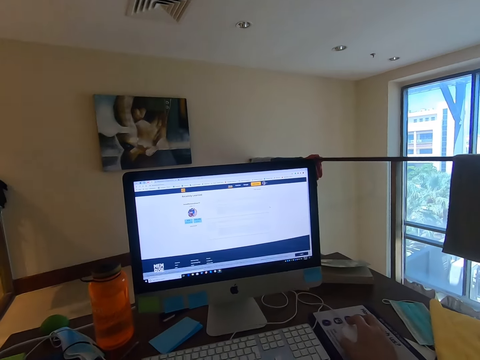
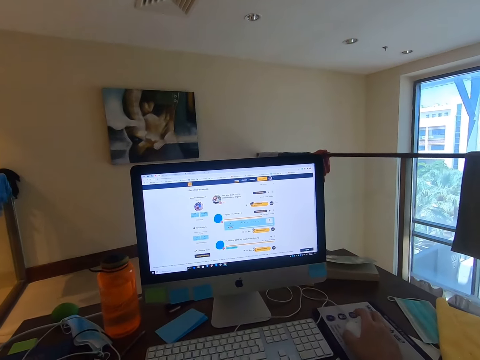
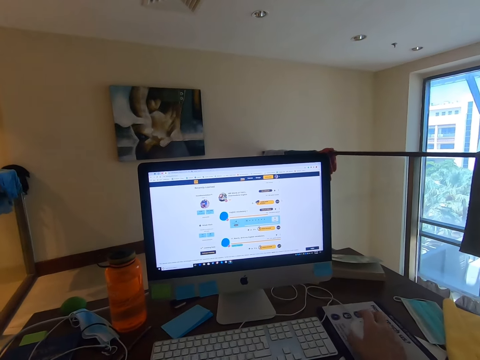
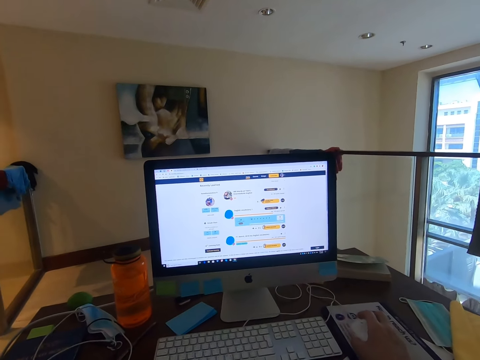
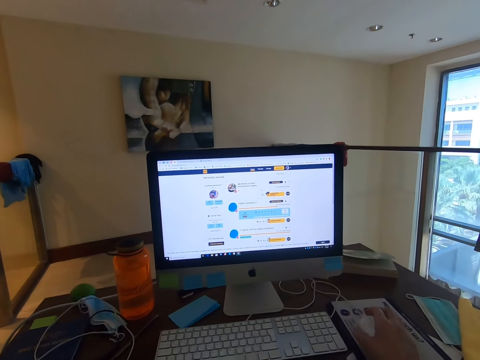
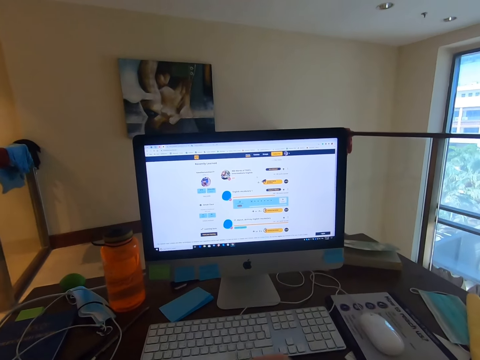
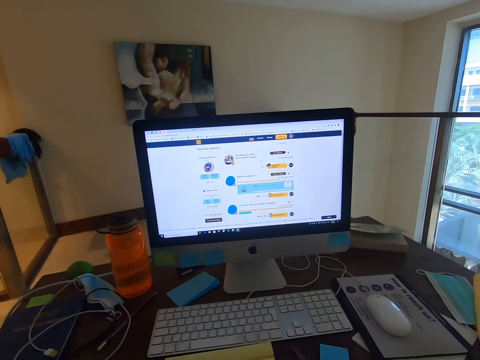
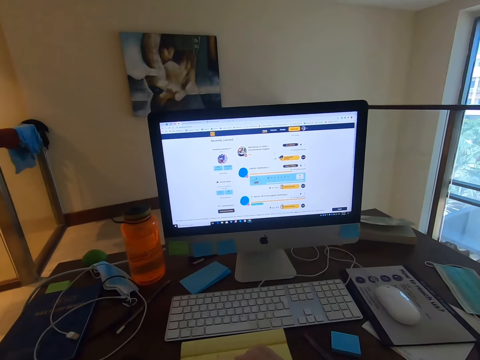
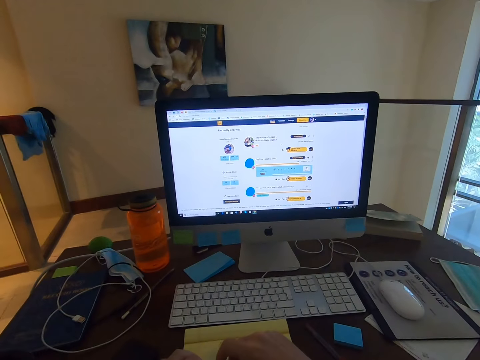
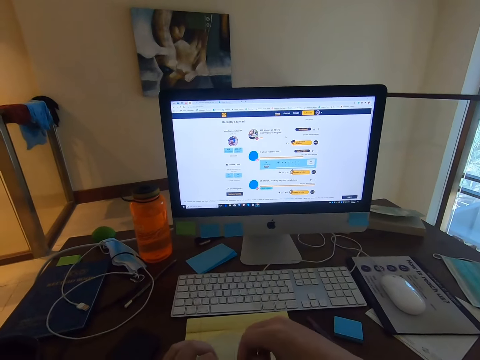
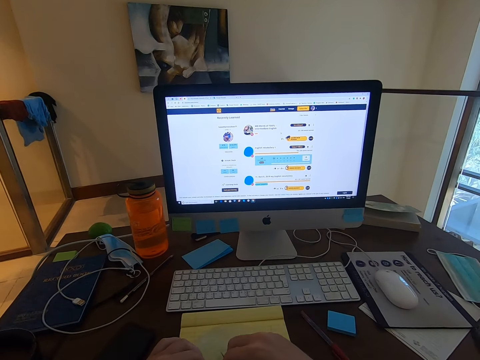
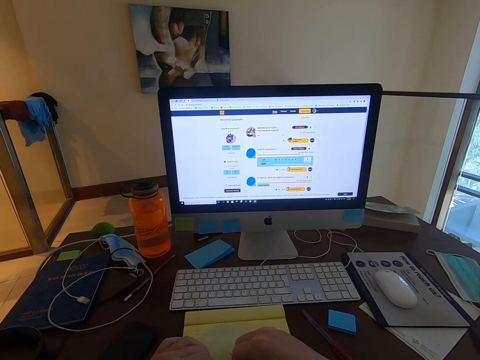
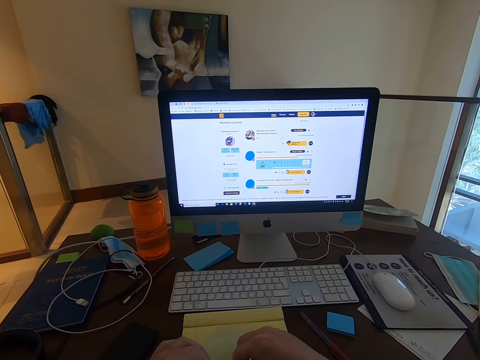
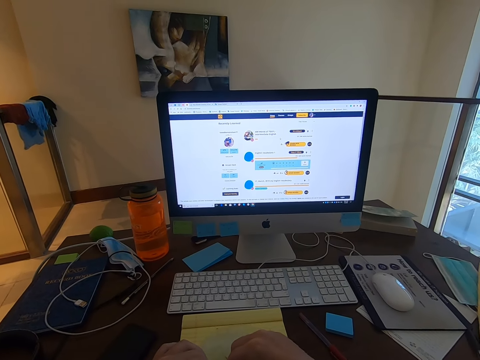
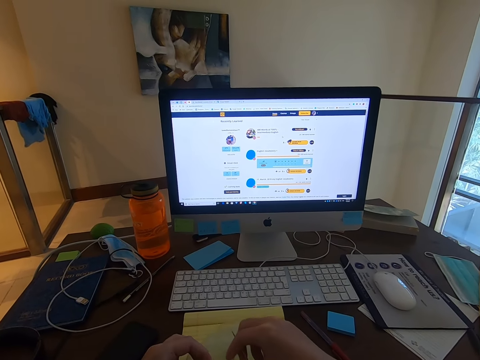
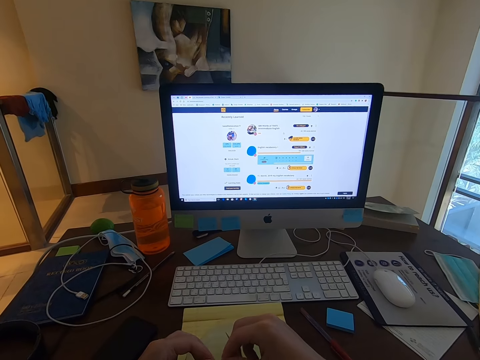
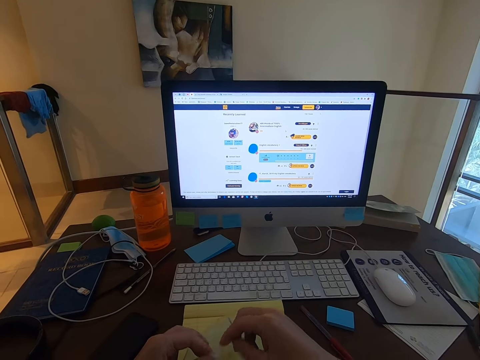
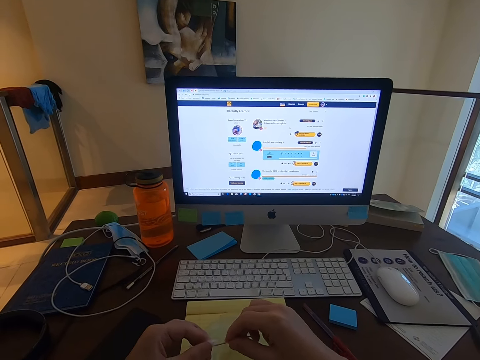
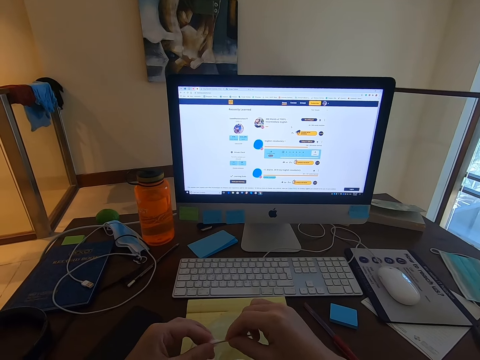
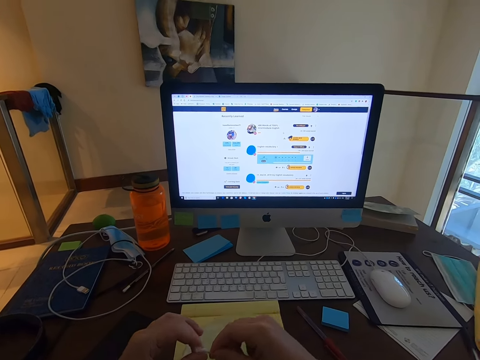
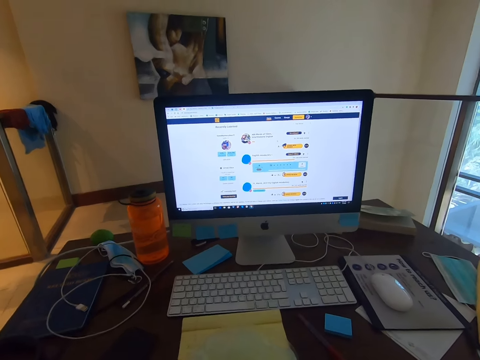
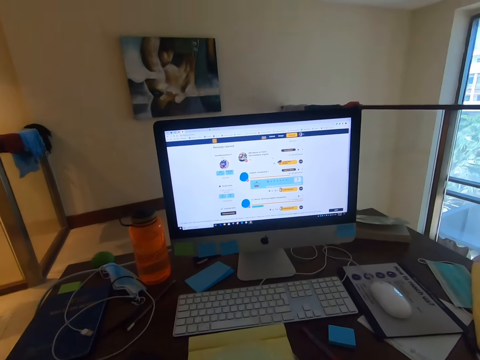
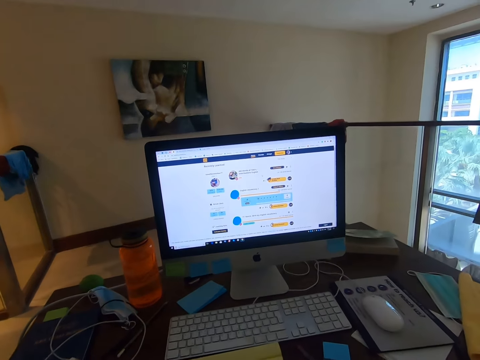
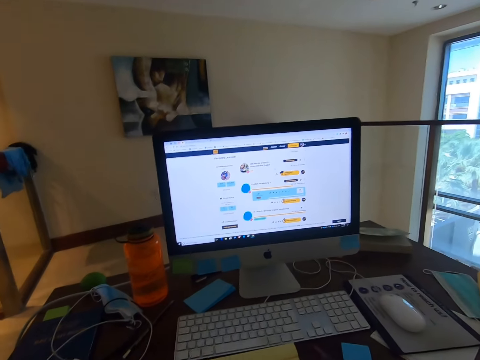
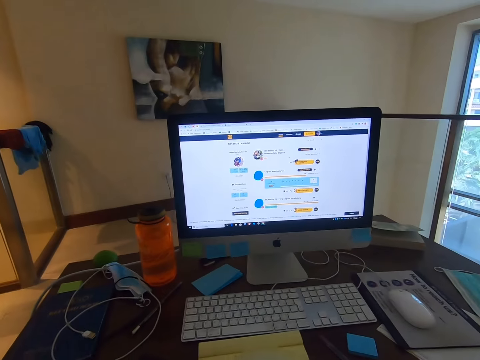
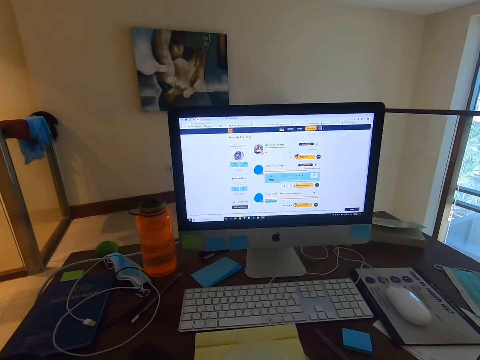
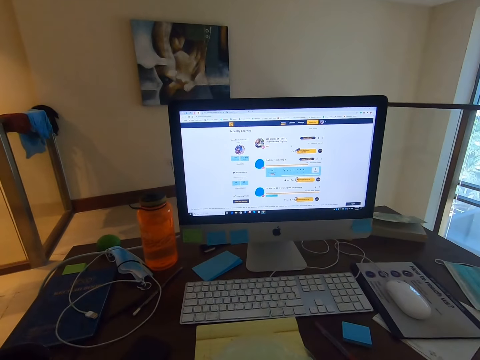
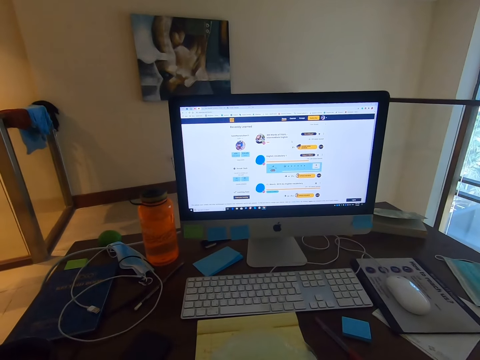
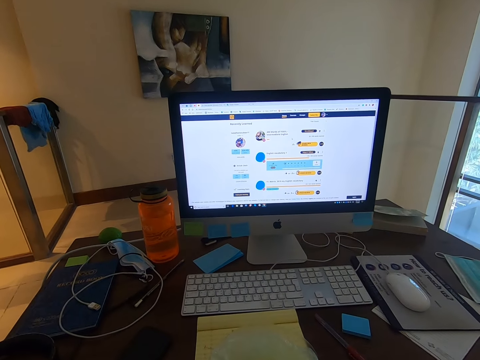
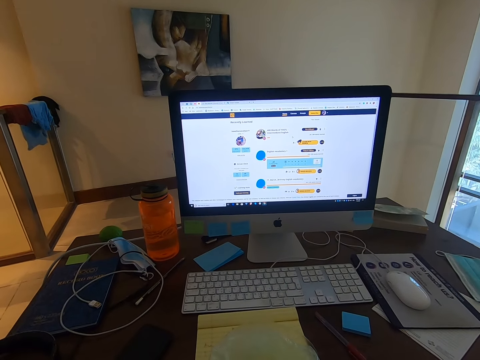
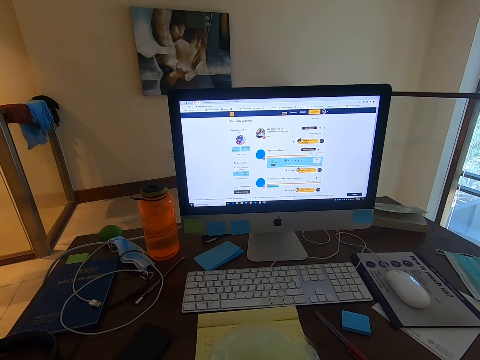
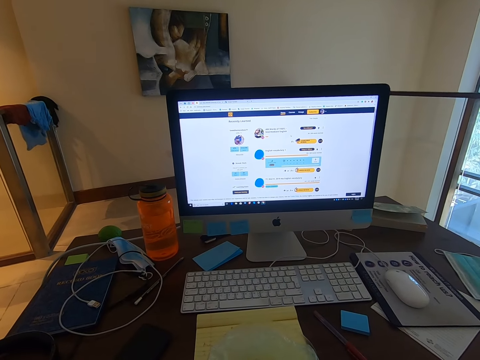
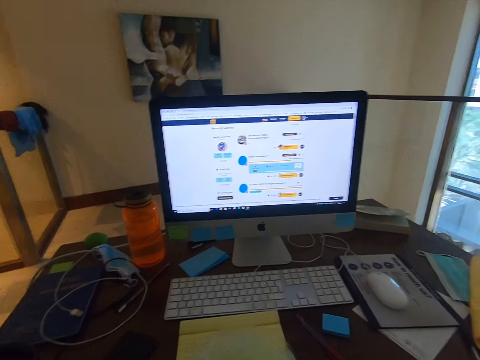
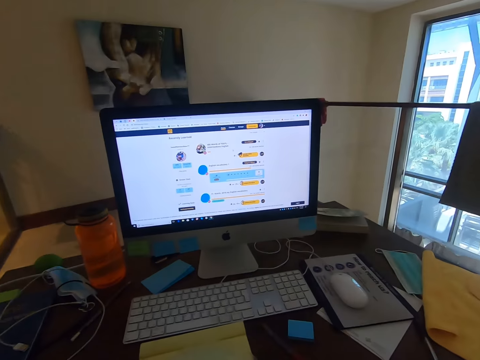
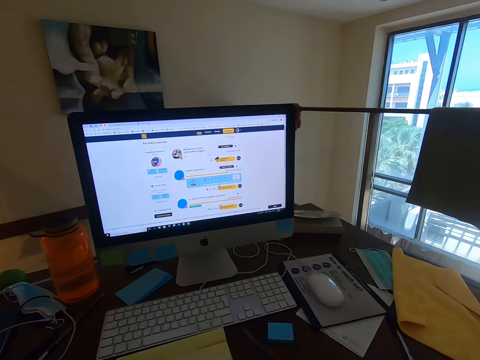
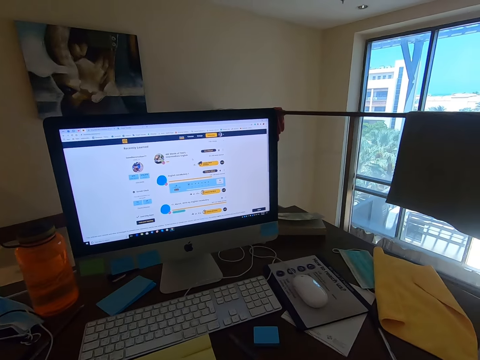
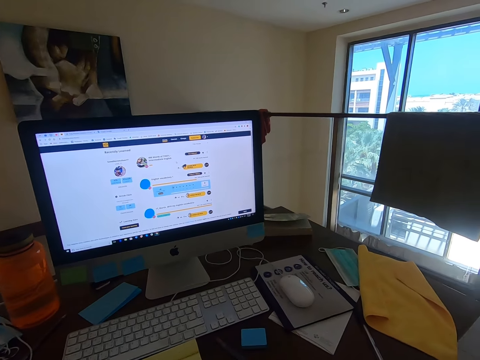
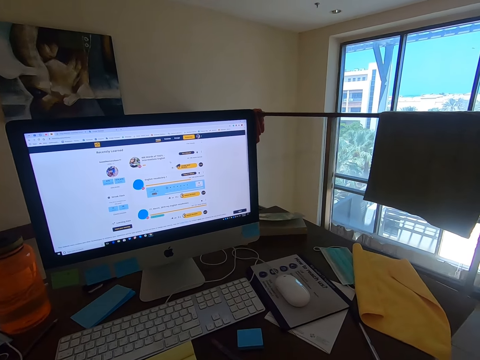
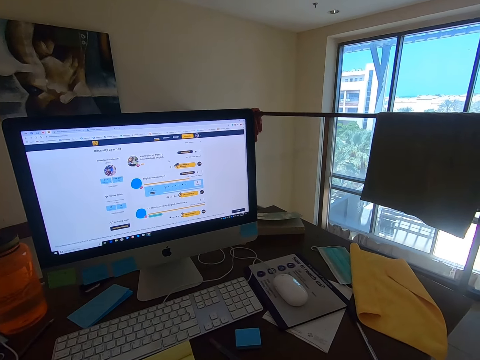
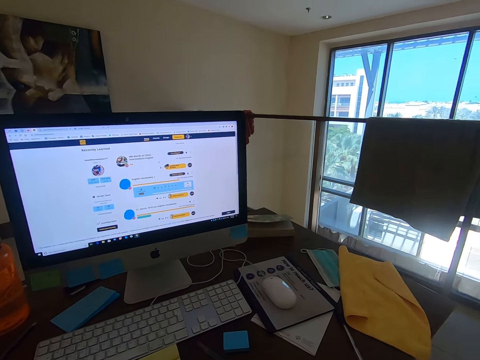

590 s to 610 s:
The camera wearer removes his hand from the mouse. He moves a paper. He cuts the cotton with his hands. He pokes the cotton with the toothpick. He stares at the monitor's screen. He looks around.

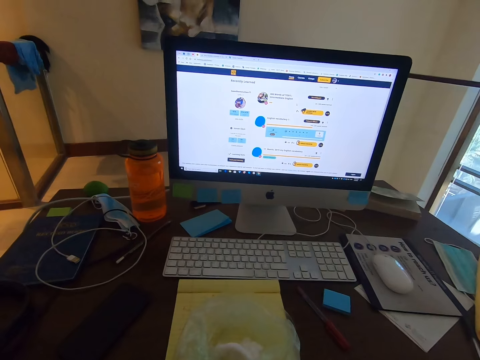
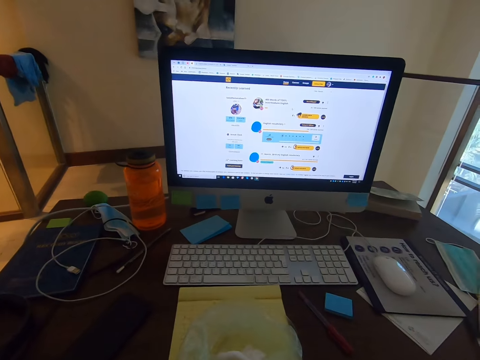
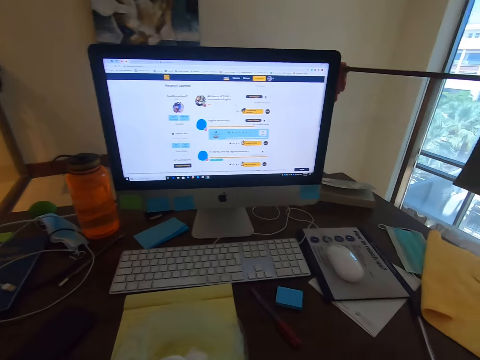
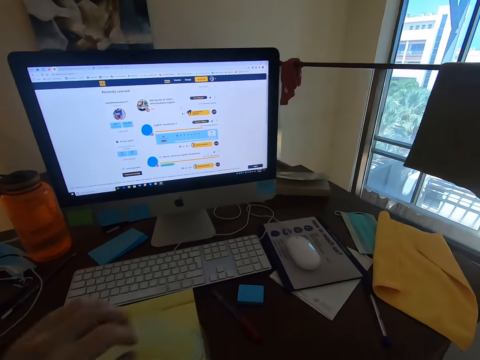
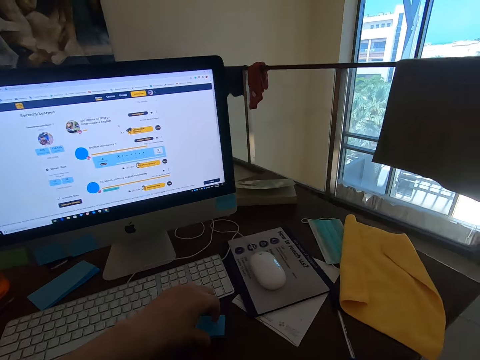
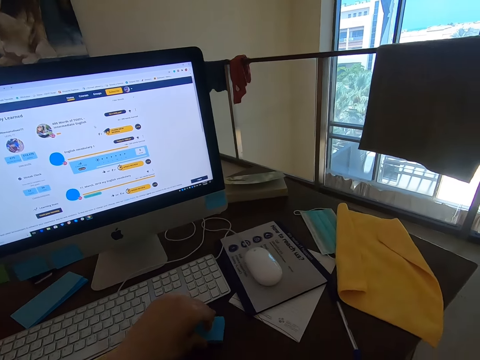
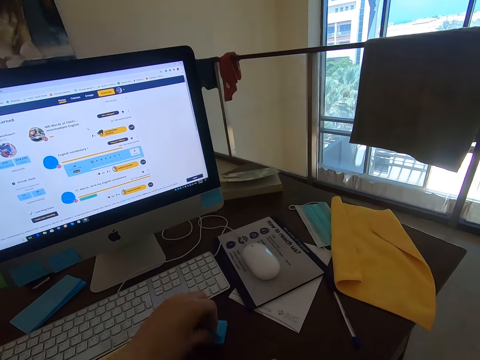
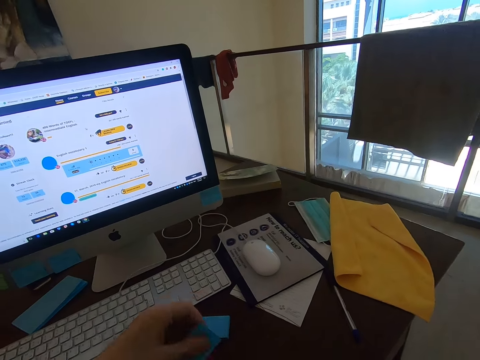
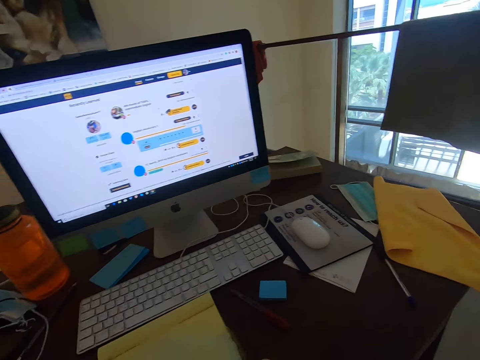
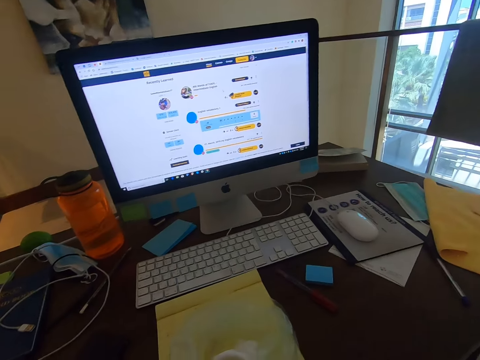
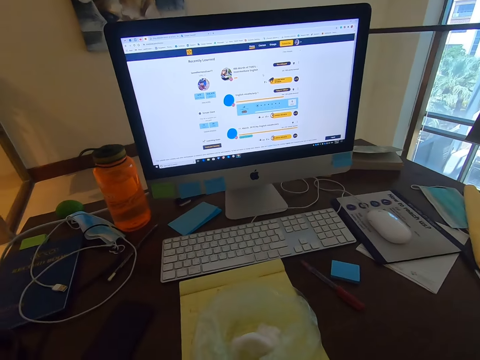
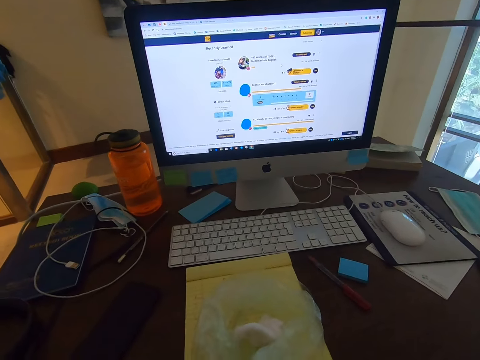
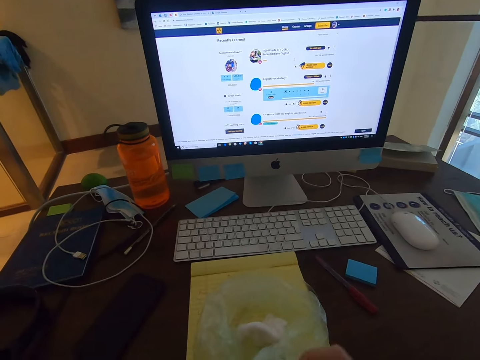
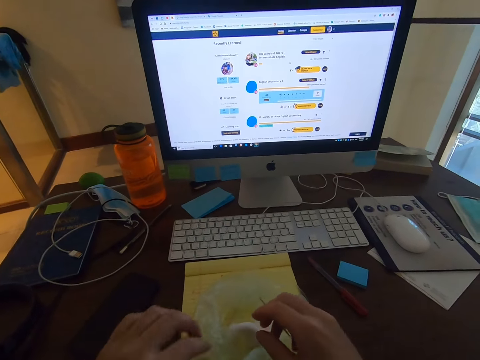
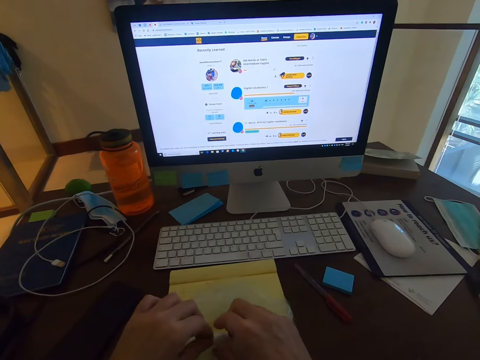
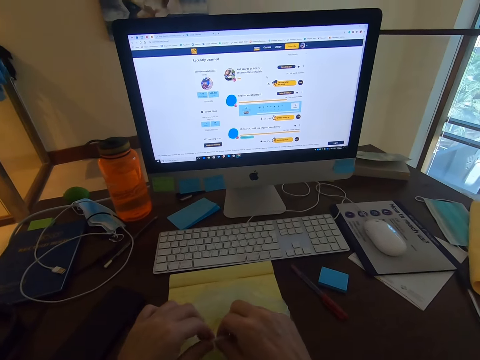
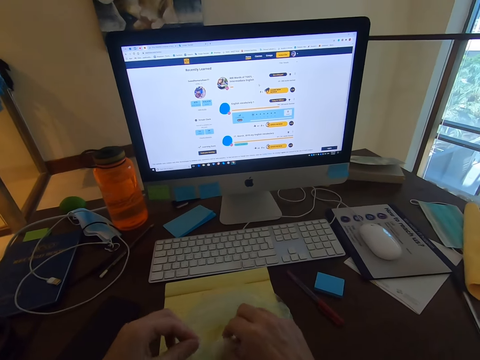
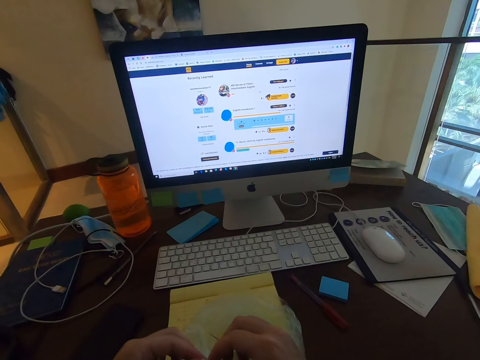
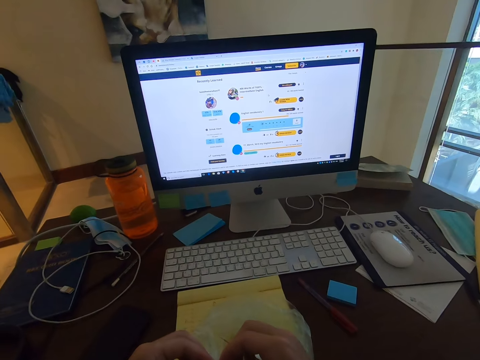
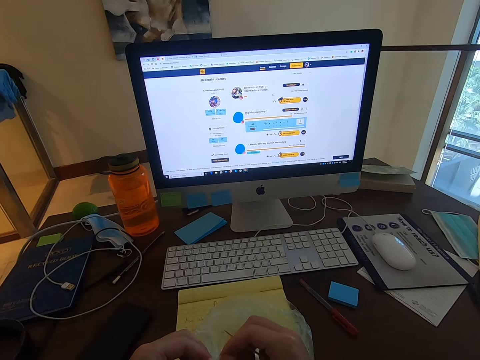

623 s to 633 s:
The camera wearer pulls on a sticky note and picks up the sticky note. He stares at the monitor's screen. He moves a paper. He cuts the cotton with his hands.
